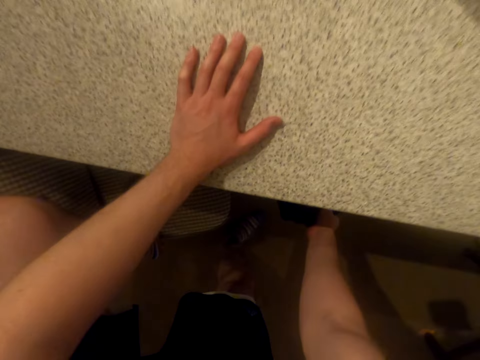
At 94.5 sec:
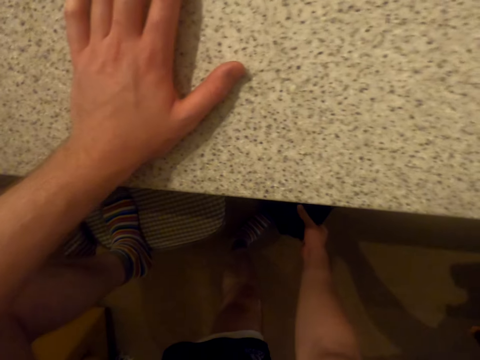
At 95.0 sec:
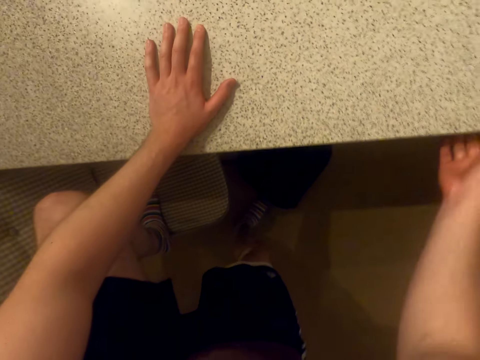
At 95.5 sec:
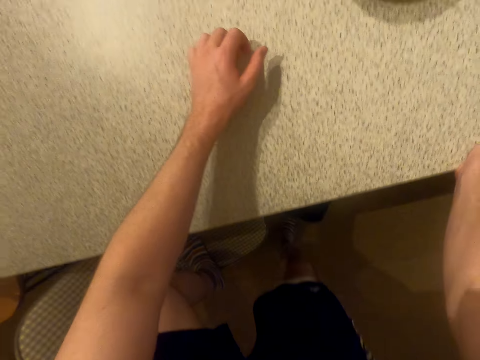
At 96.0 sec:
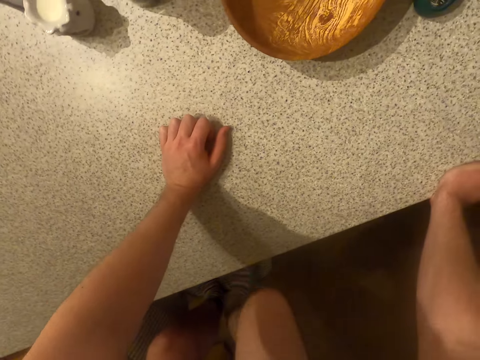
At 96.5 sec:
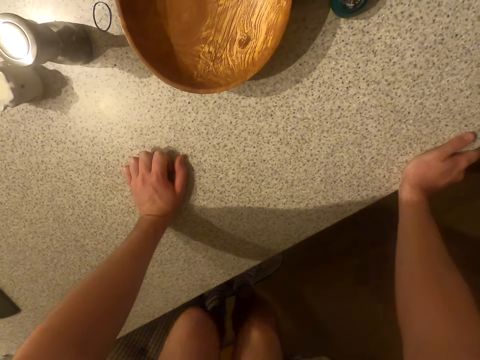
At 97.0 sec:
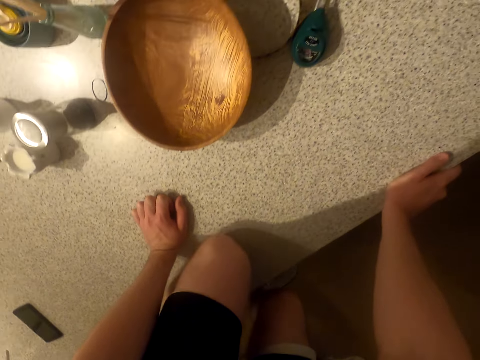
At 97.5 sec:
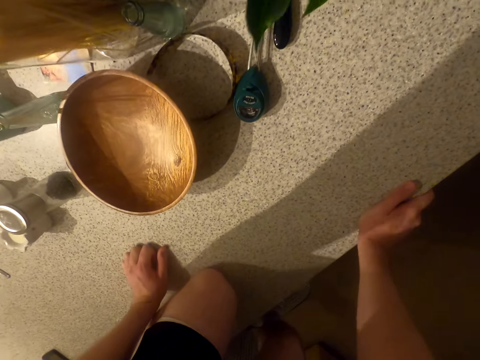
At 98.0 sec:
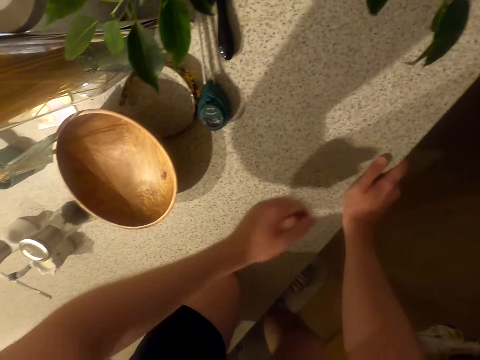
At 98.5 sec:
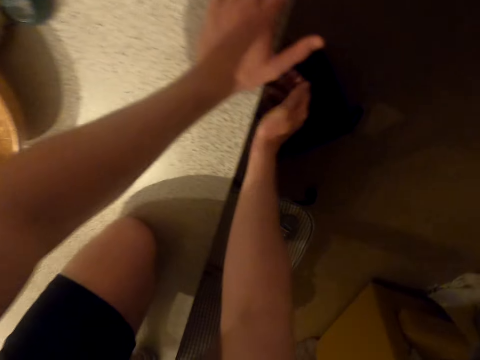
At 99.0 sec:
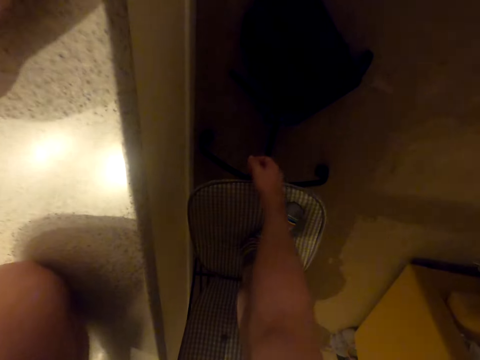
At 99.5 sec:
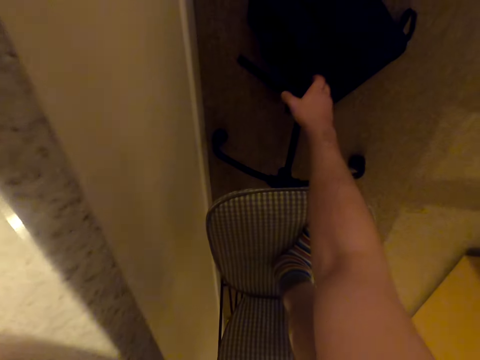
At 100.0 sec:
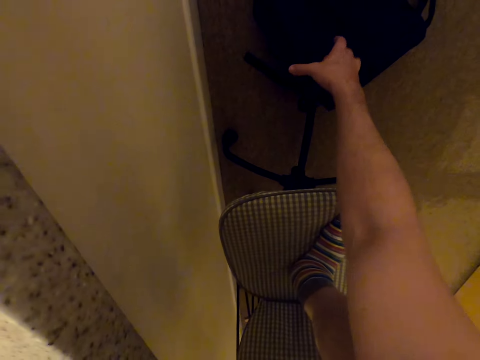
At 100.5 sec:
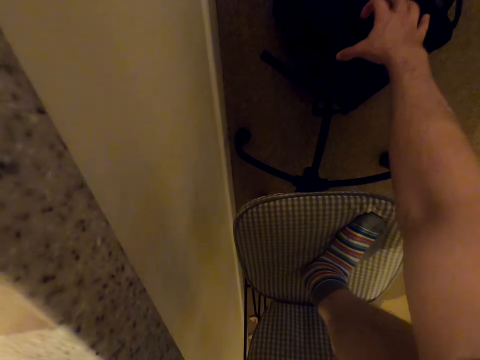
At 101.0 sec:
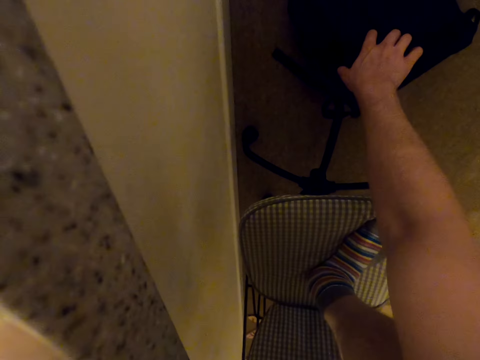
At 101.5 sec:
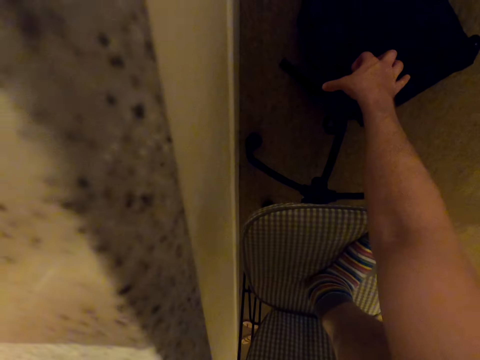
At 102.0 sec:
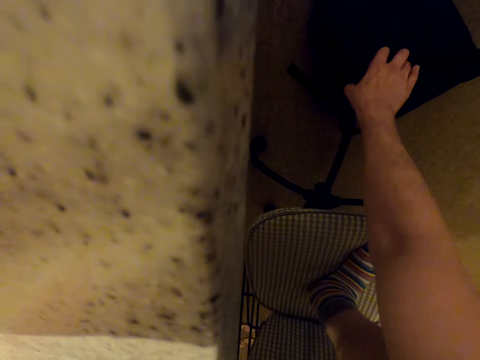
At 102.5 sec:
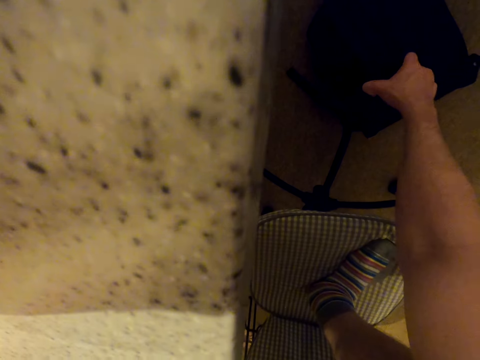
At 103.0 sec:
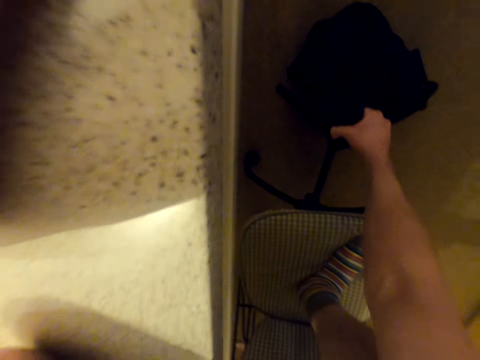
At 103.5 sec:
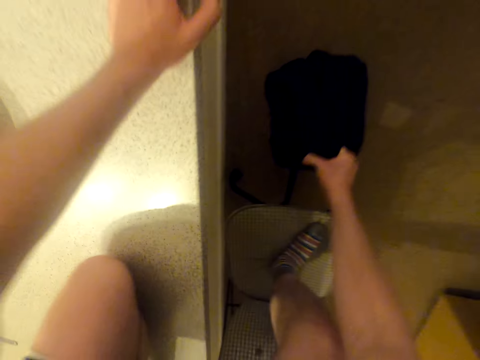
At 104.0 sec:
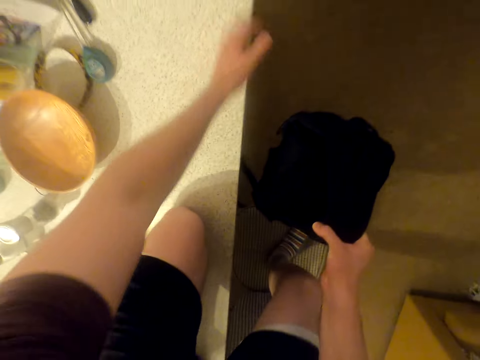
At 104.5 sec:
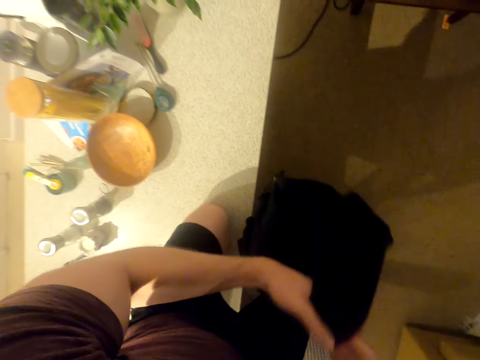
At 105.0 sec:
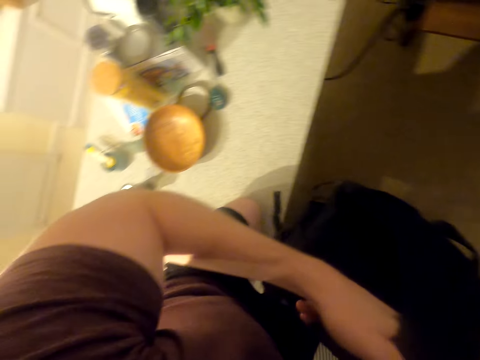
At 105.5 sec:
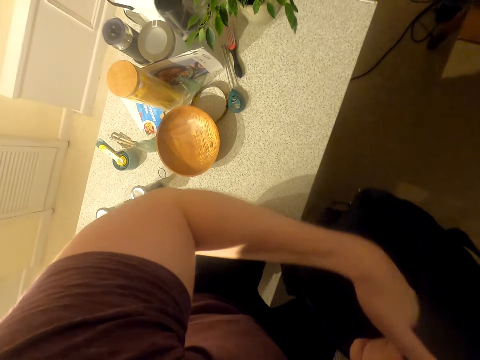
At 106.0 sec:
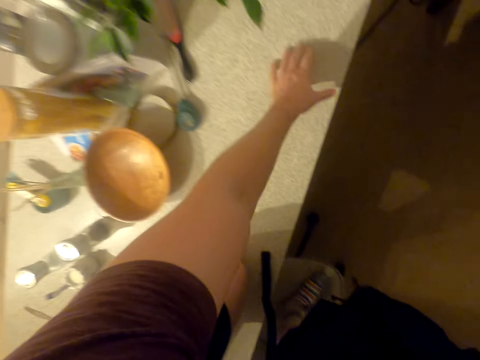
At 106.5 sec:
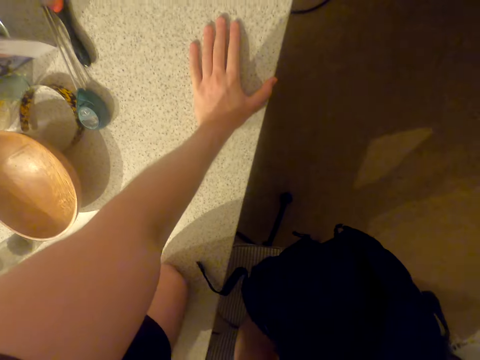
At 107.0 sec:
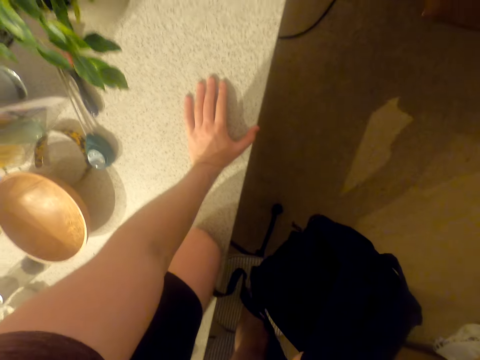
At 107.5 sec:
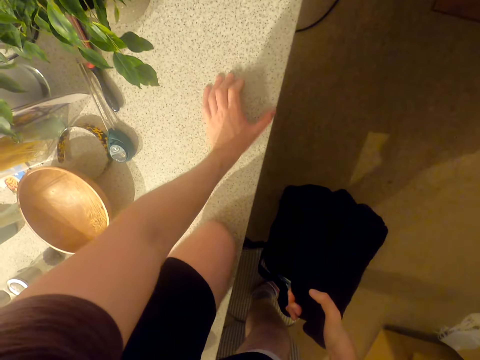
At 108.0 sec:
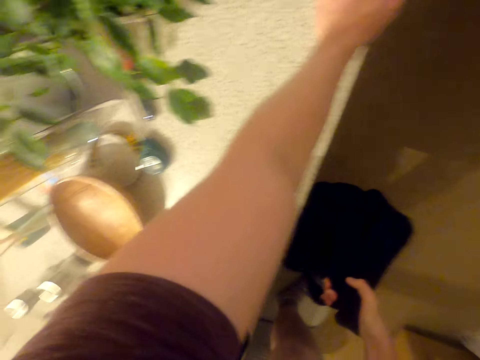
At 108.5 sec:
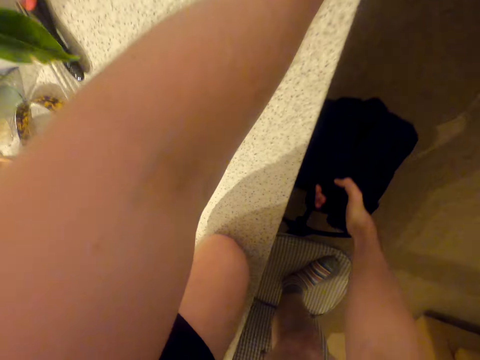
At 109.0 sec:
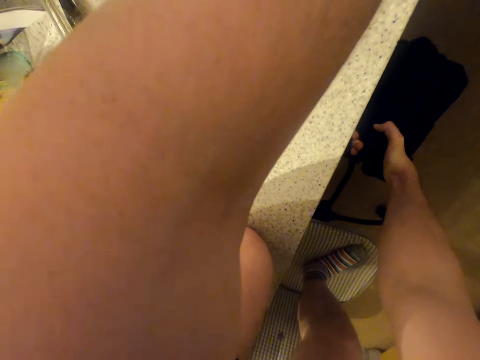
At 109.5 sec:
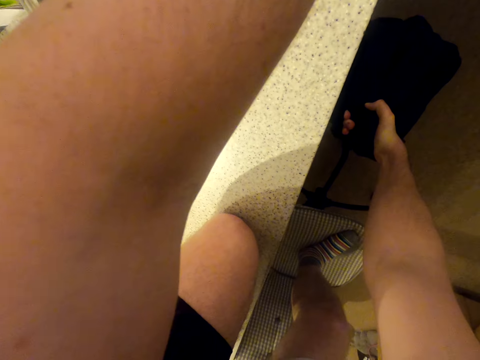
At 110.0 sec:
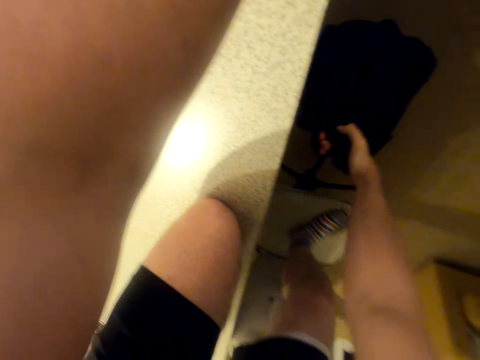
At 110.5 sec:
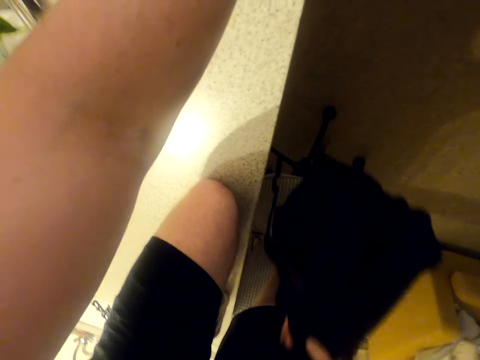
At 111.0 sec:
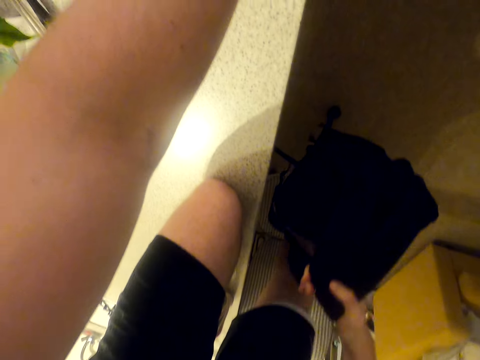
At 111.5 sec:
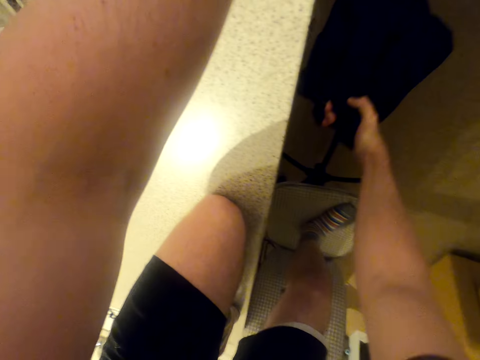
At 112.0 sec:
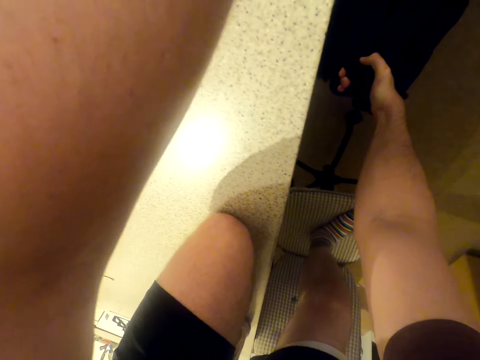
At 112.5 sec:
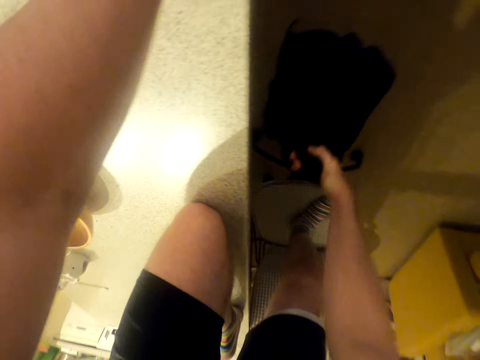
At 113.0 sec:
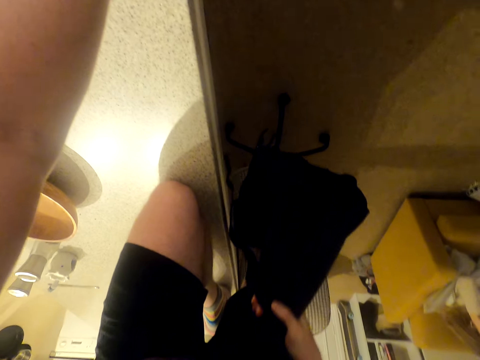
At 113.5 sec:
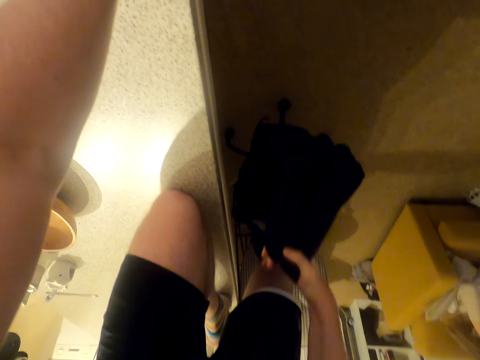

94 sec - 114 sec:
The camera wearer puts the weight bag or backpack down. They climb up the counter. They pick up the weight bag. They hold the backpack with both hands. They place a hand on the counter and move the hand on the counter. They do exercise. They lift the weight bag up and down.

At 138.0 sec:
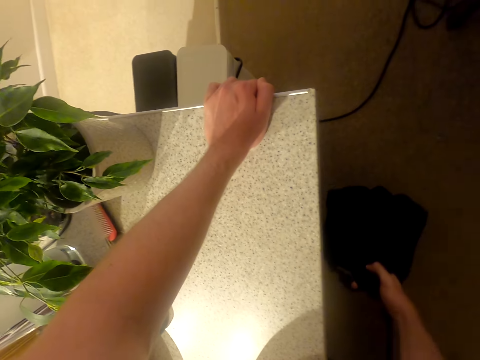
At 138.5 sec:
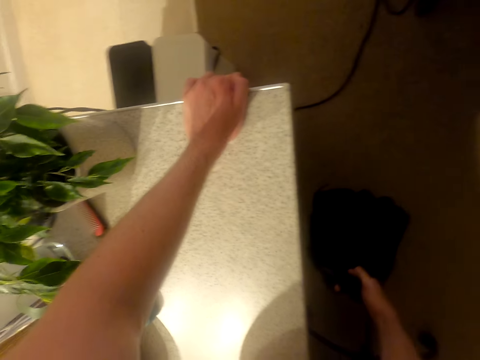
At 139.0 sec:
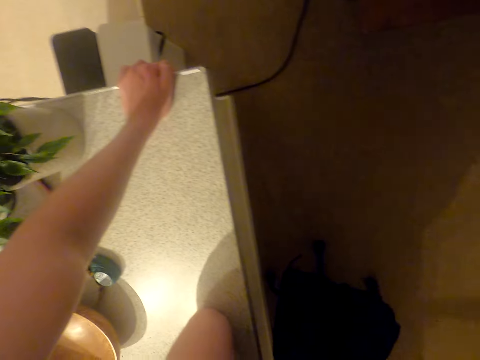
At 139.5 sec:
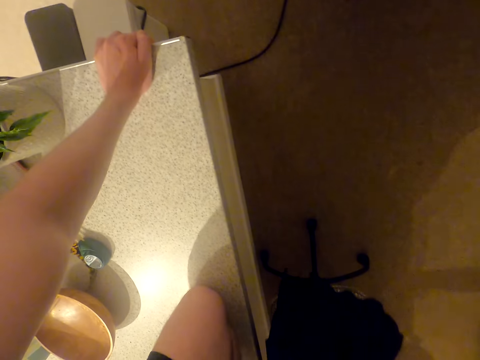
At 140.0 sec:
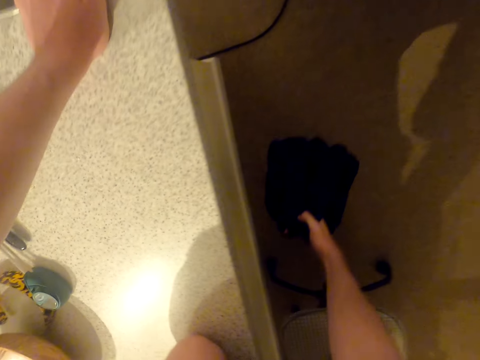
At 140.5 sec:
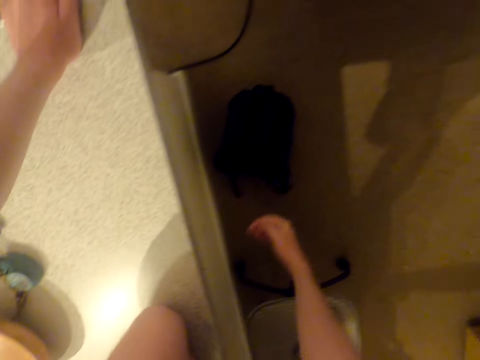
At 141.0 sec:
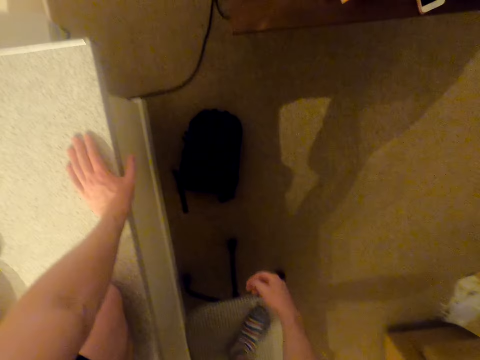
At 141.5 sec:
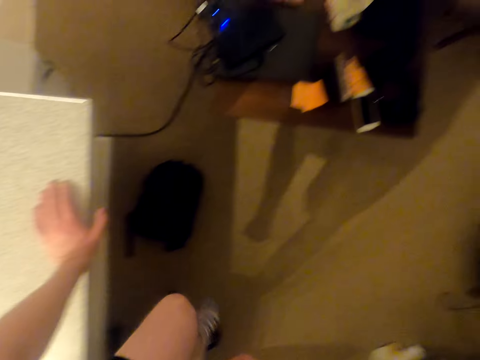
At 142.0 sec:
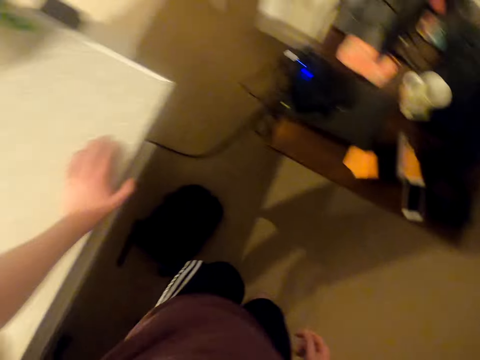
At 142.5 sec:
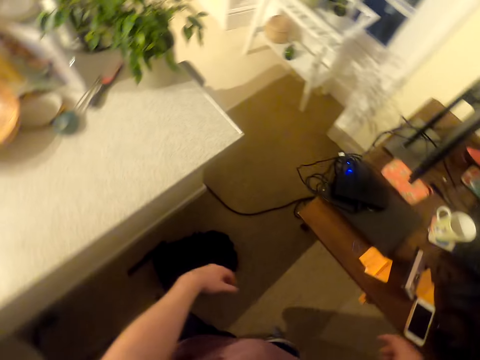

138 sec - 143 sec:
The camera wearer puts the weight bag down. They get down from a countertop.

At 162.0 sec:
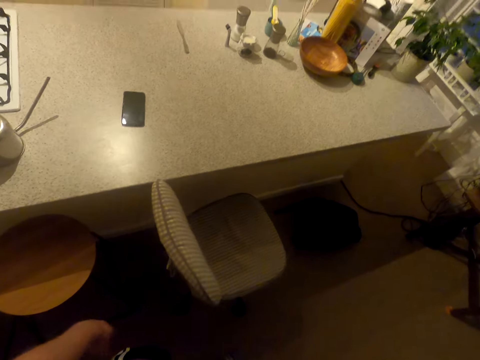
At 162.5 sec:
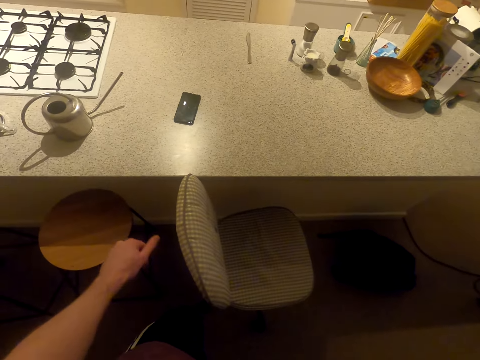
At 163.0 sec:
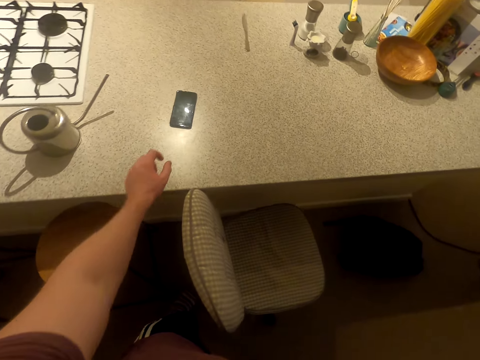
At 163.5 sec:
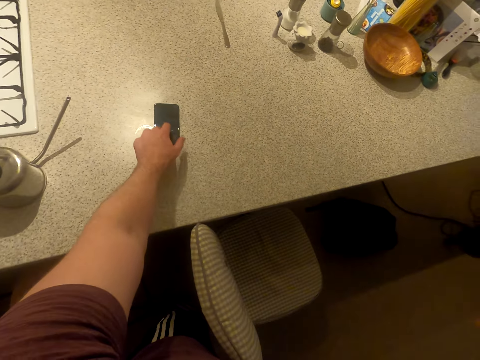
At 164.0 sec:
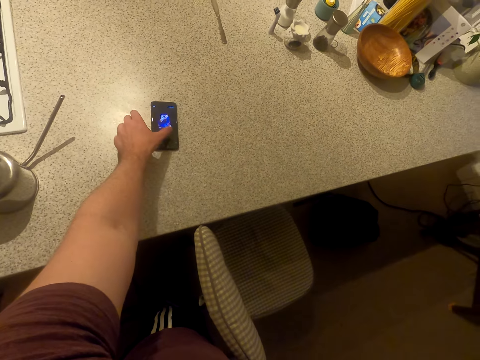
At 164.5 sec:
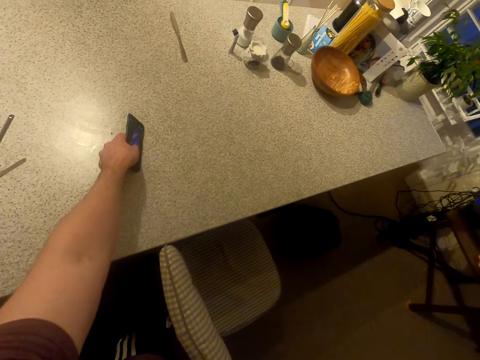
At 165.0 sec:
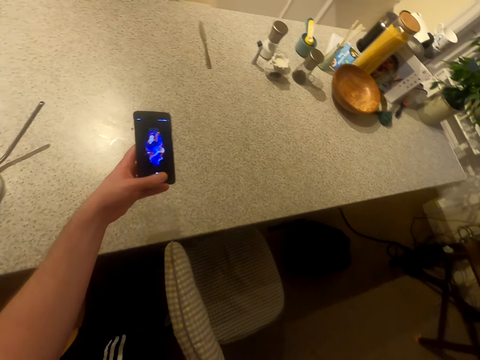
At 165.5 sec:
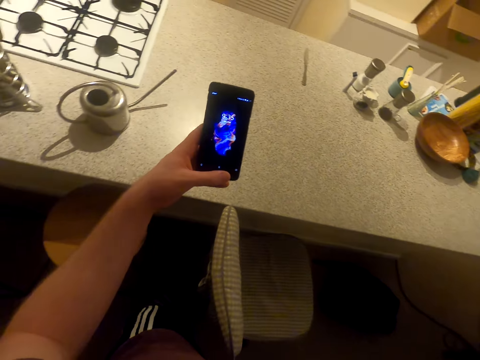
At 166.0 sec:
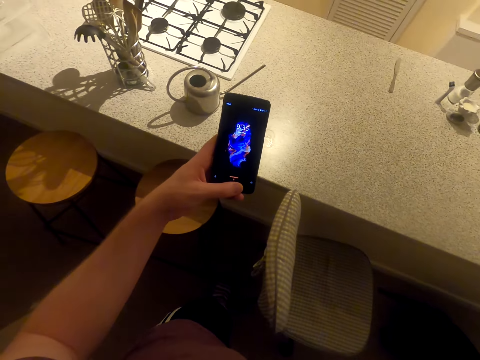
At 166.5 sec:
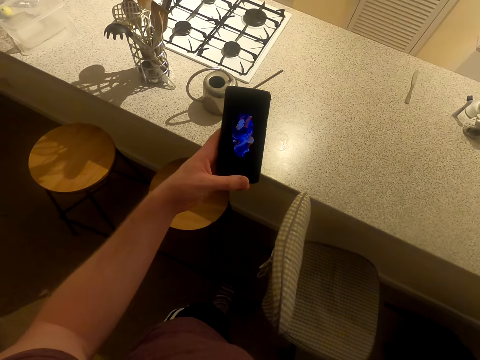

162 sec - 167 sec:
The camera wearer picks up a mobile phone from the counter. They operate the phone. They operate the phone again.
